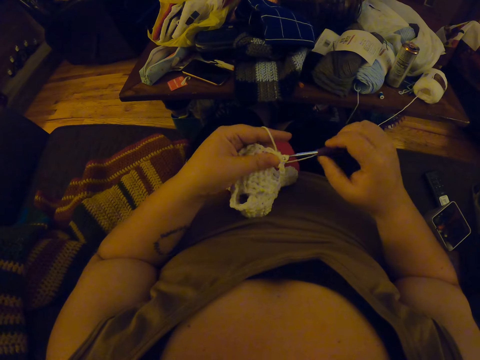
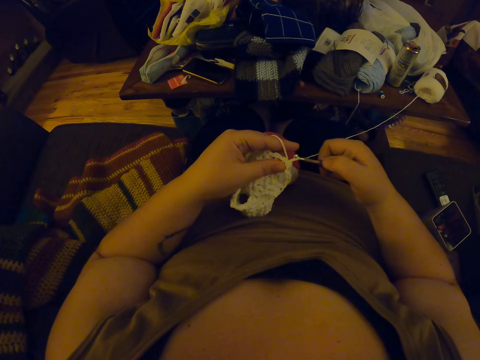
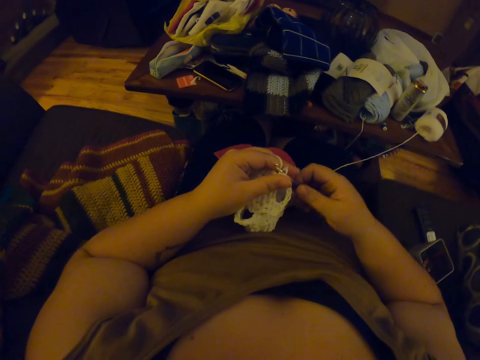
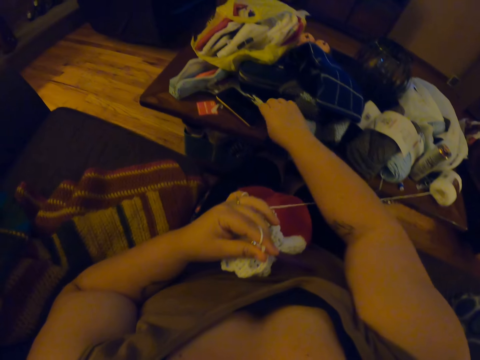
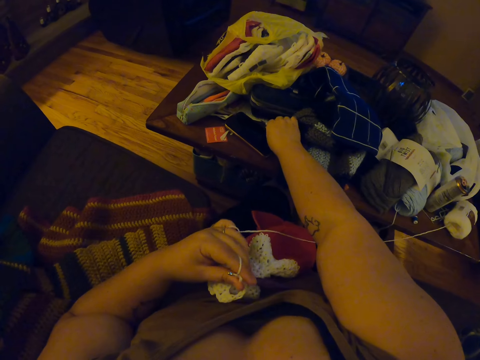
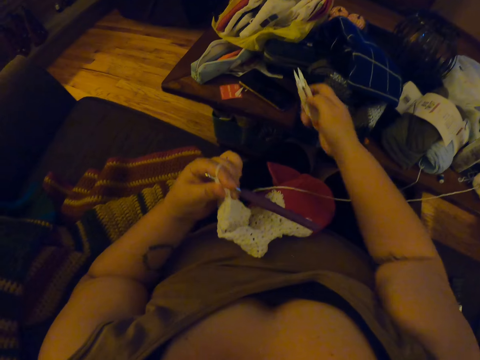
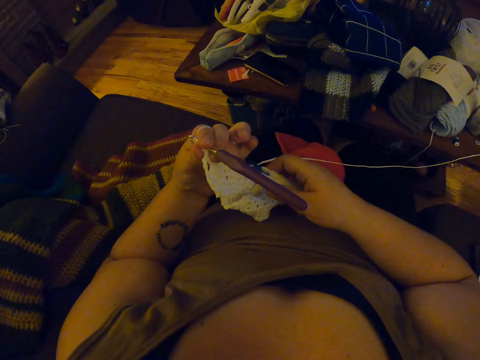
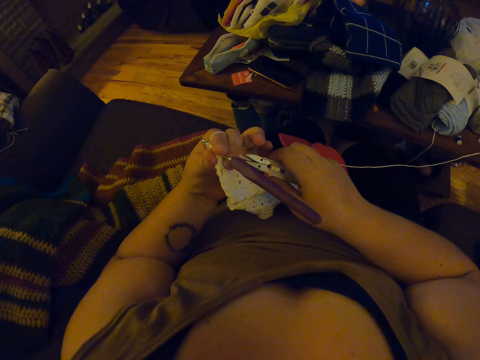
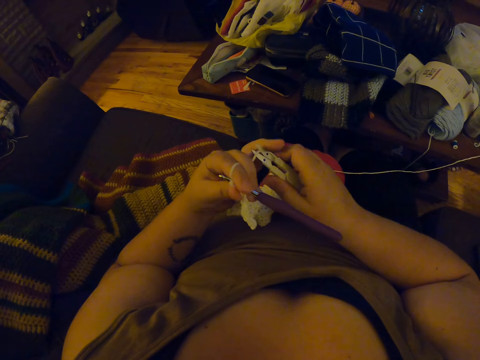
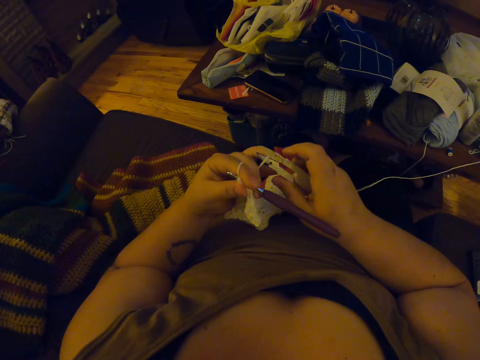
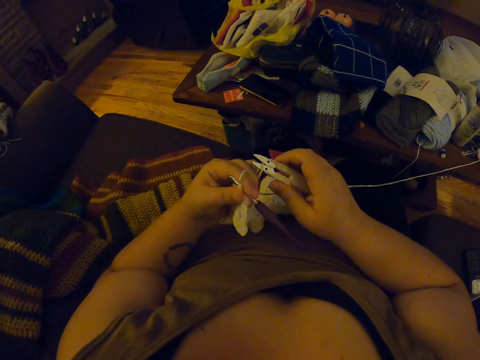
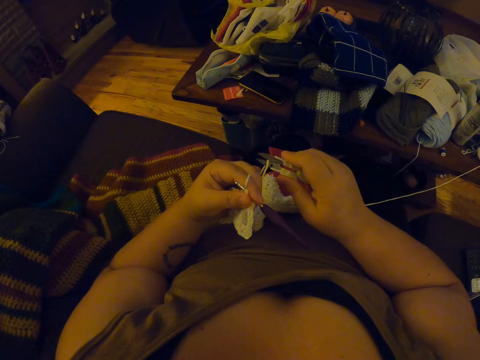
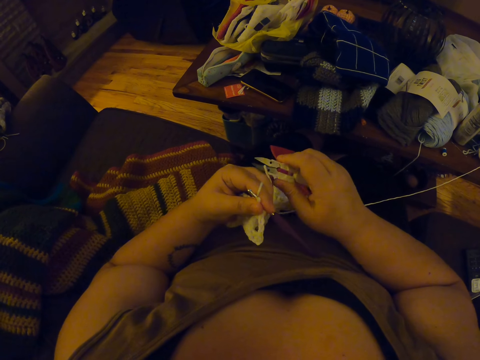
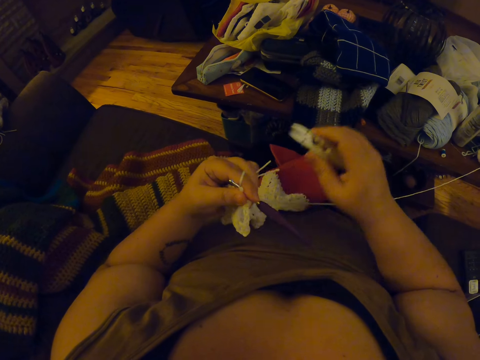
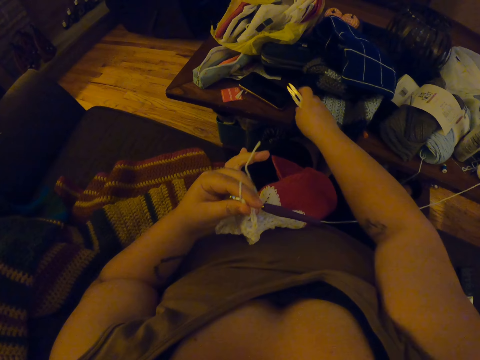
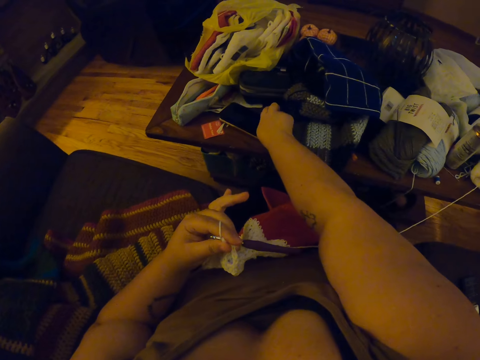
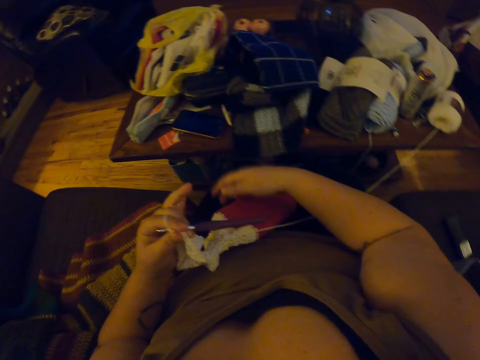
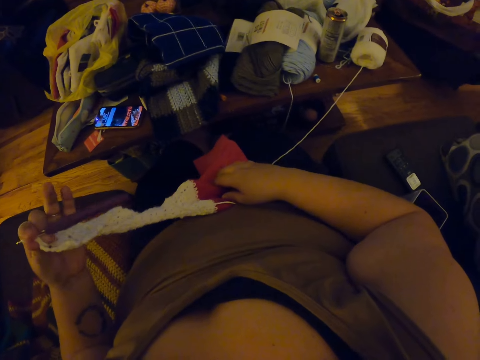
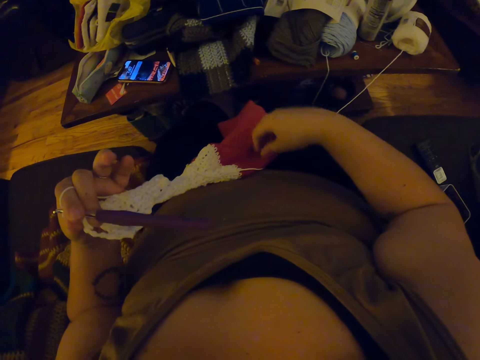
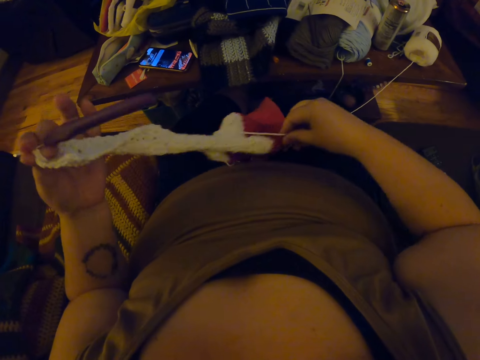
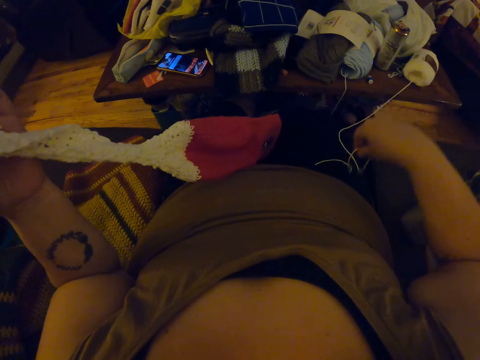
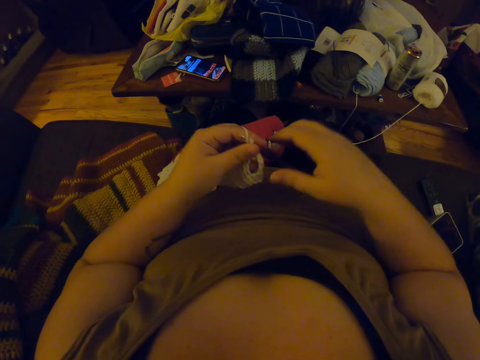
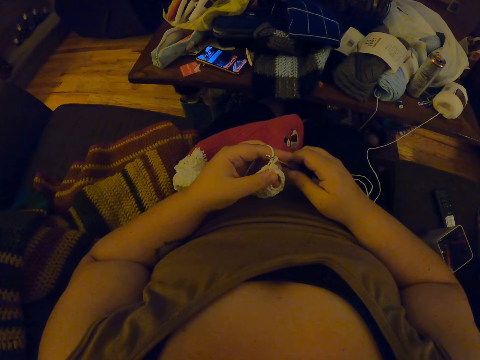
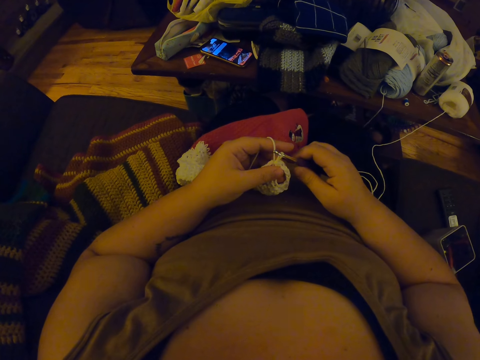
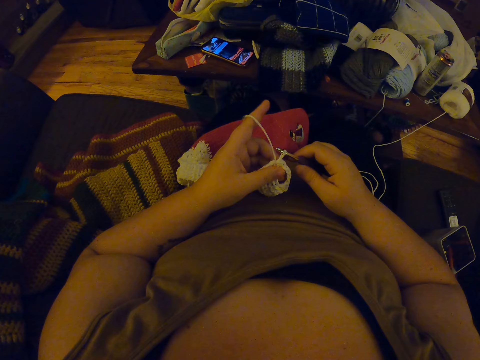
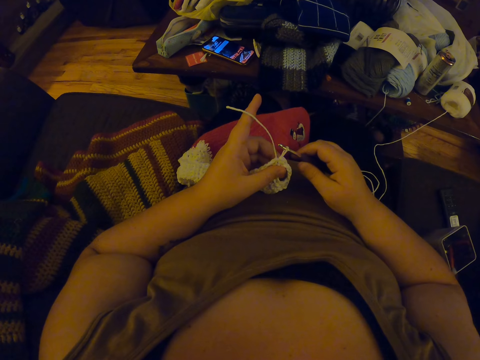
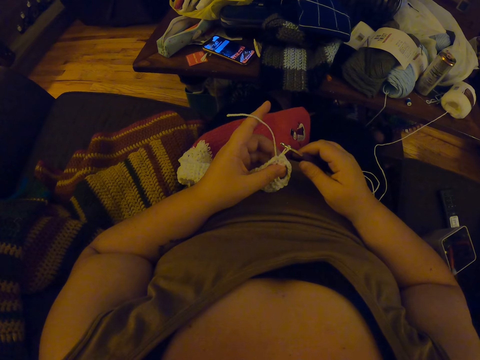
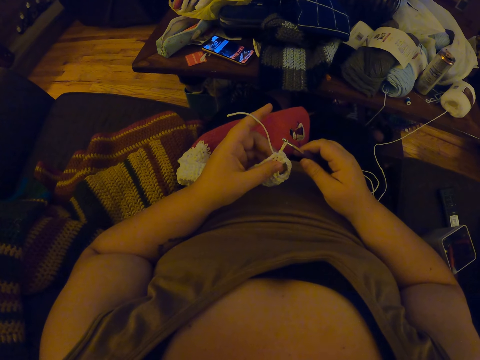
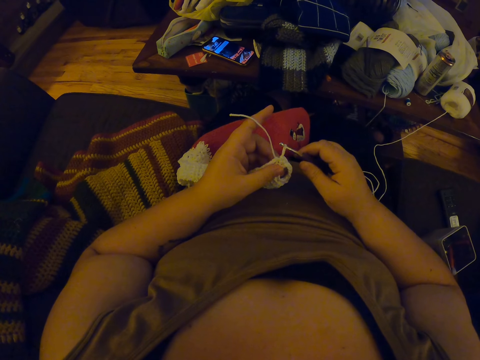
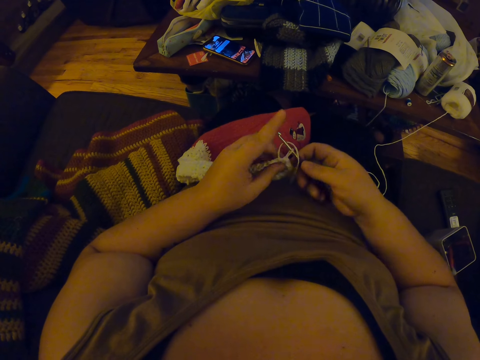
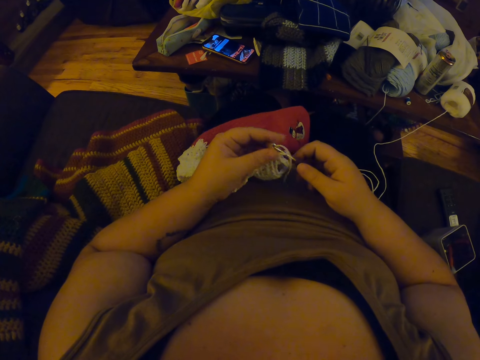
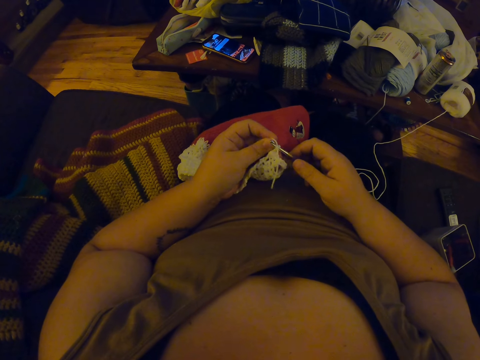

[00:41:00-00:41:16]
The camera wearer picks up a pair of scissors from a box on a table with her right hand. She cuts off the yarn from the fabric with the scissors. She drops the scissors in the box on the table. She removes the yarn from the fabric. She stretches the fabric. She ties the yarn on the fabric. She continues to knit.

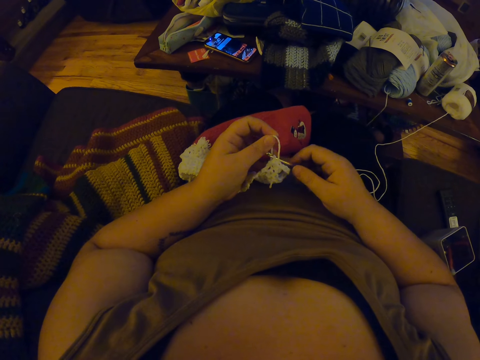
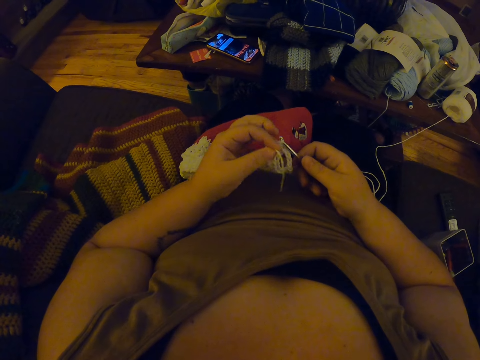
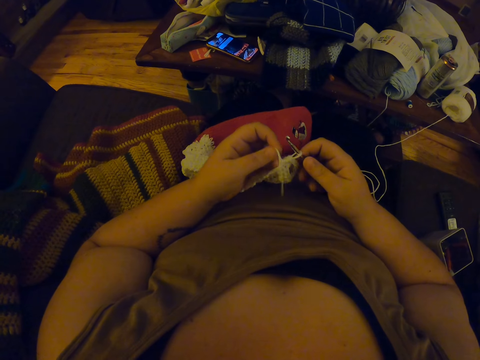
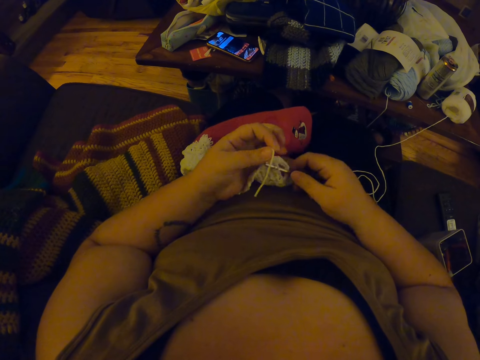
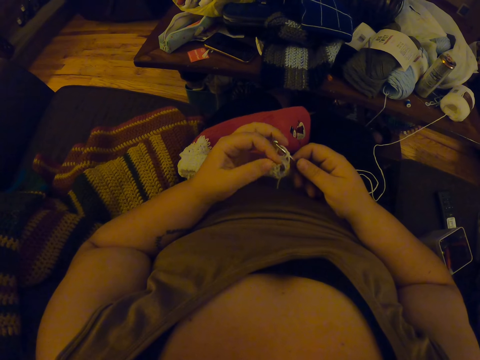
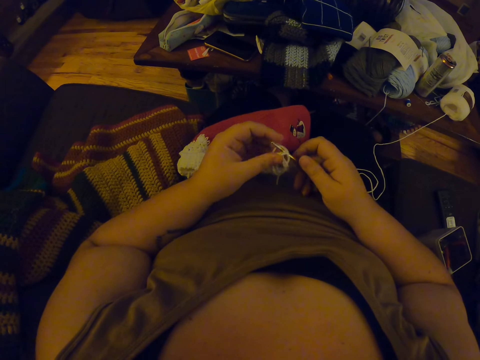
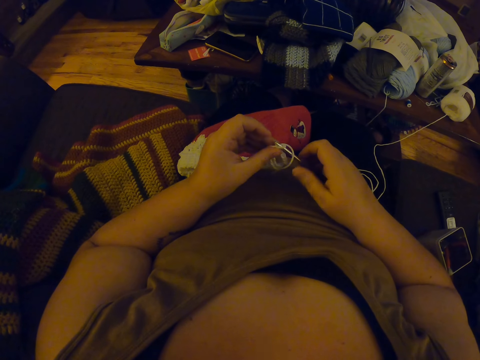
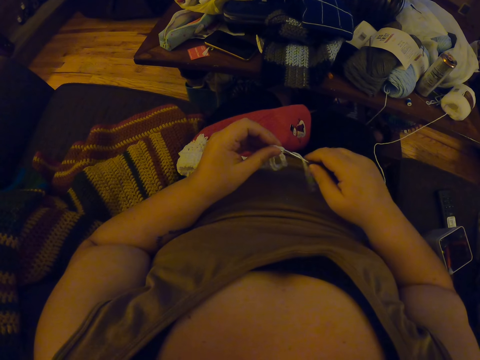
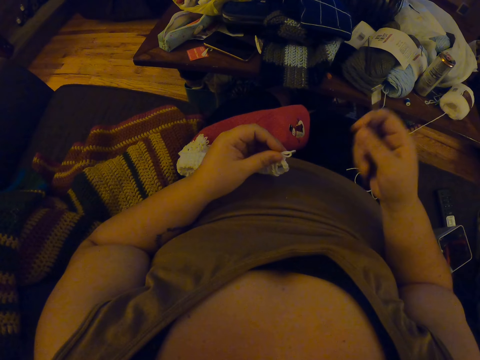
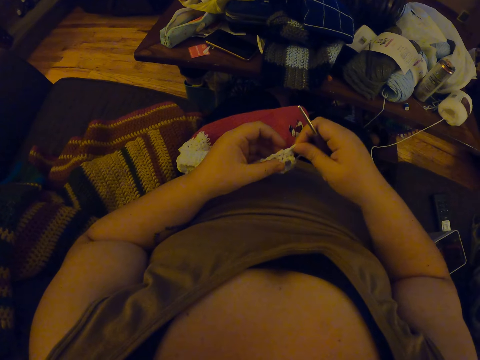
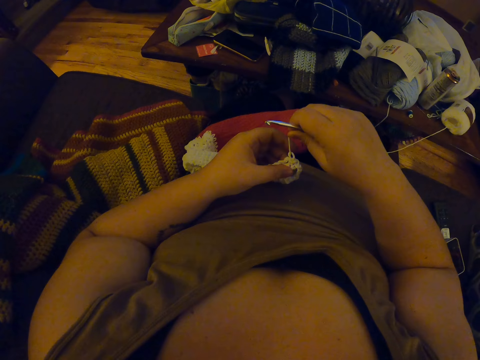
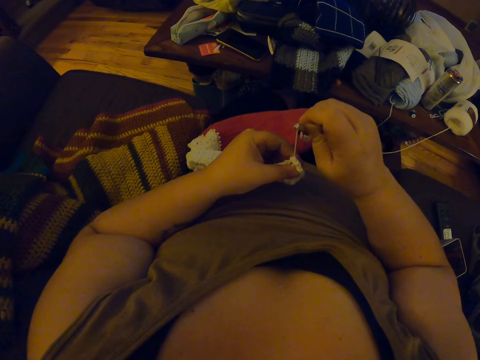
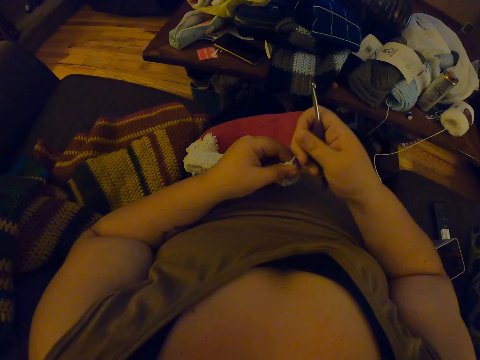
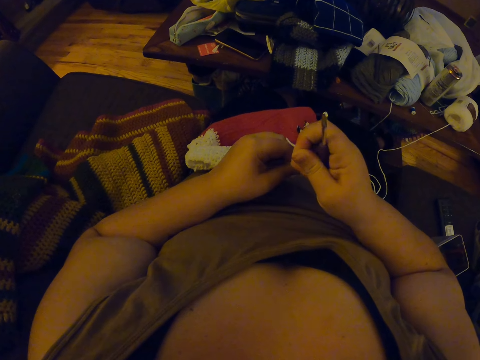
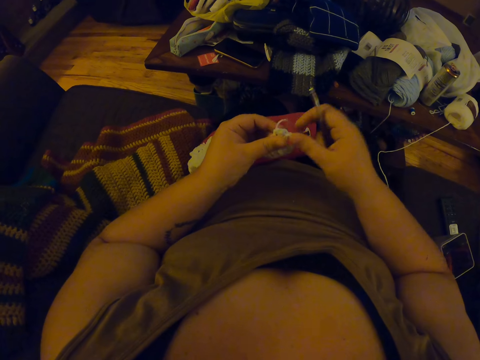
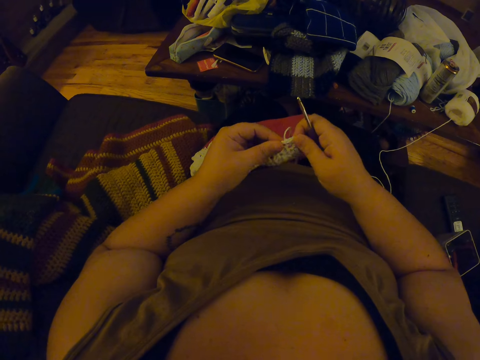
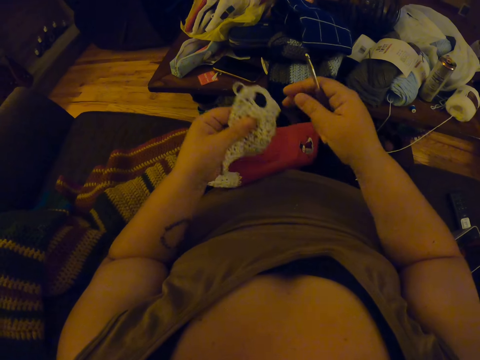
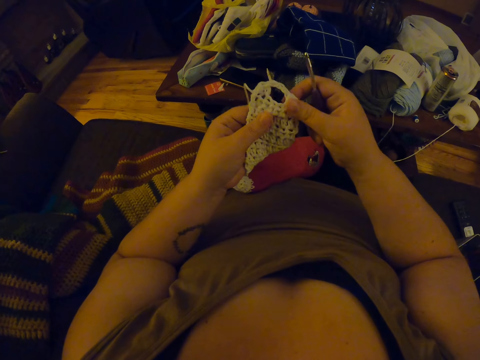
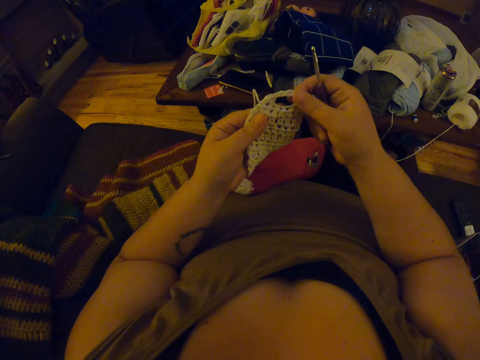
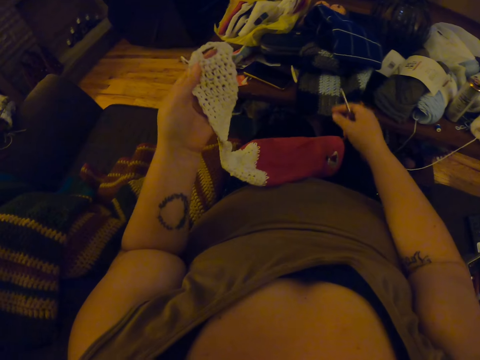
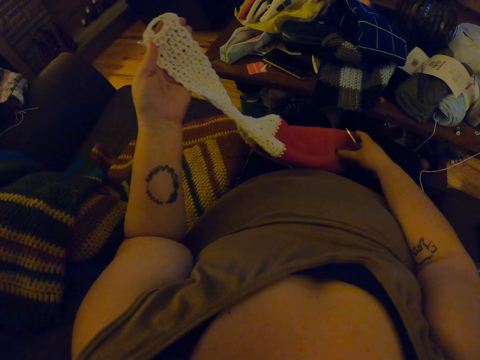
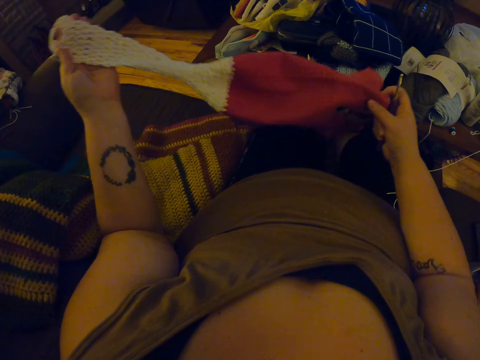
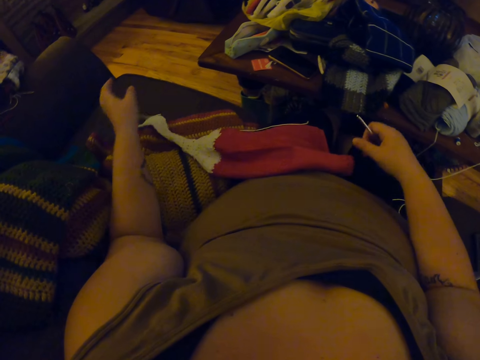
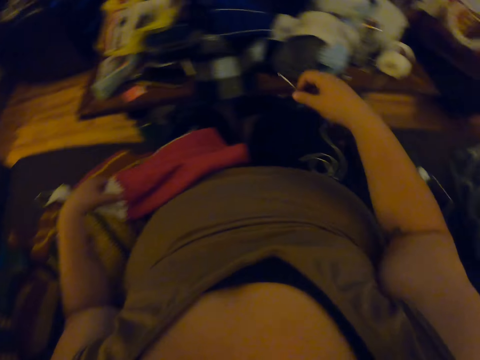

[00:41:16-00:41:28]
The camera wearer adjusts the fabric with both hands.
